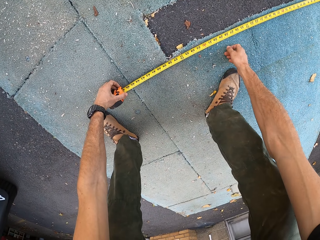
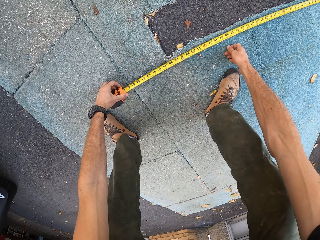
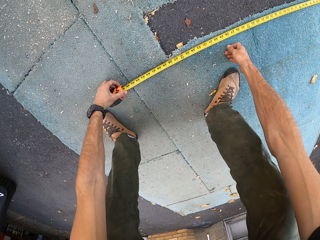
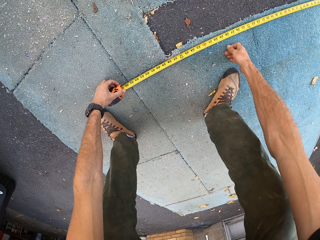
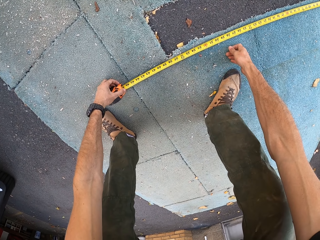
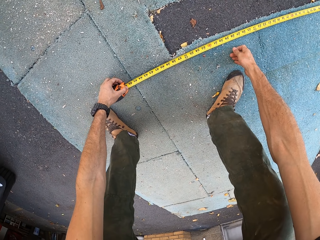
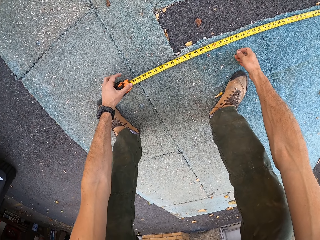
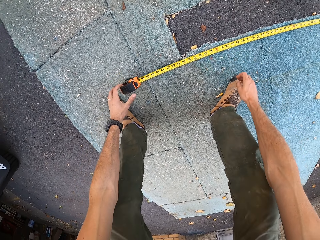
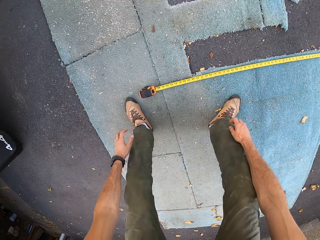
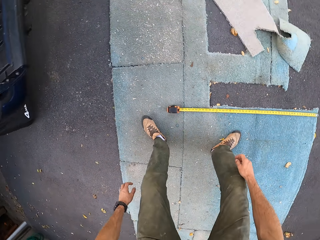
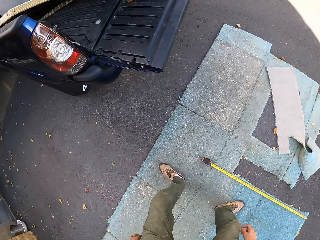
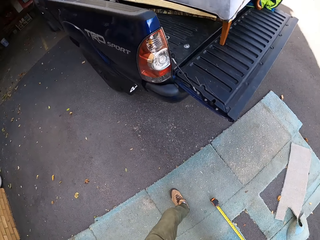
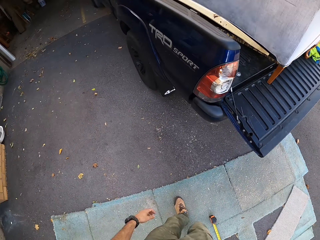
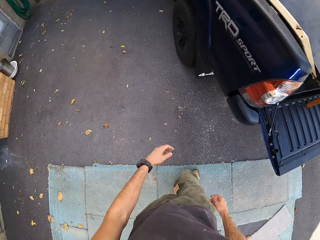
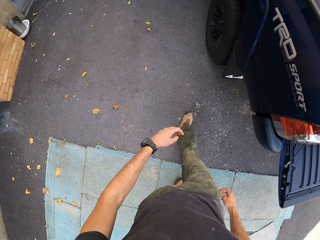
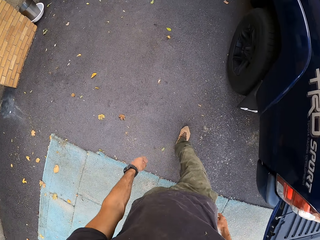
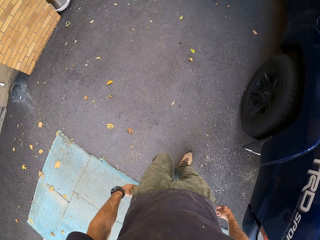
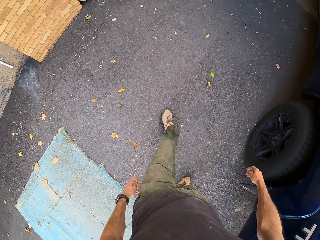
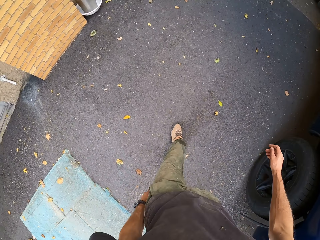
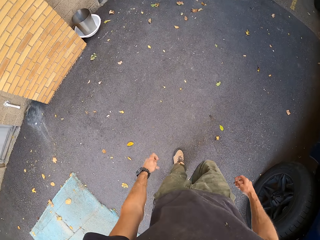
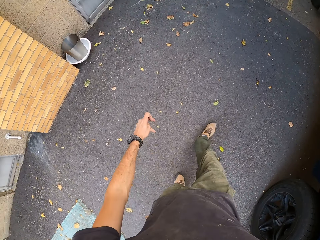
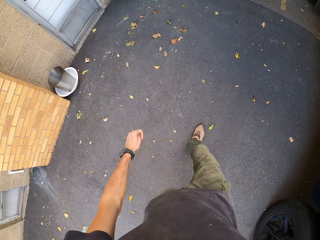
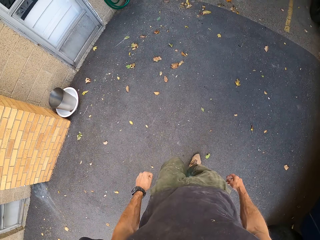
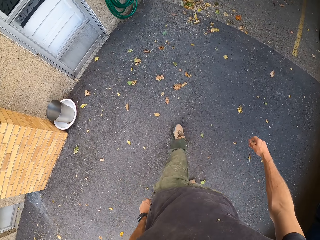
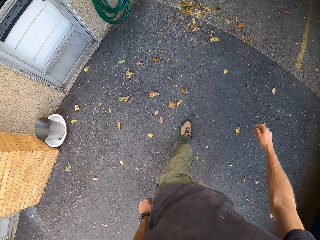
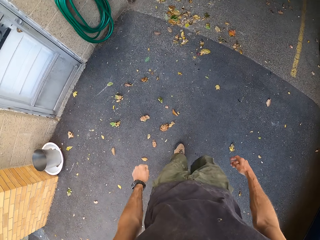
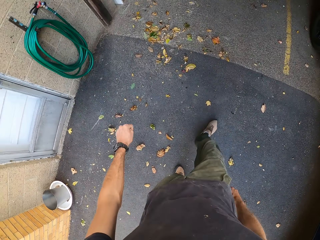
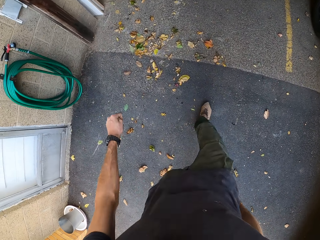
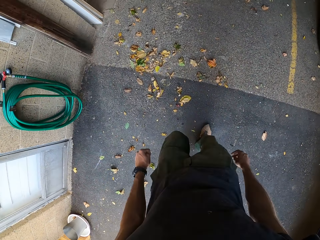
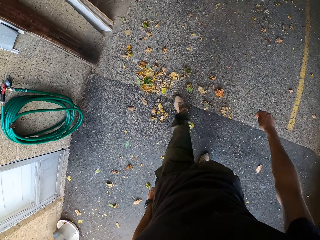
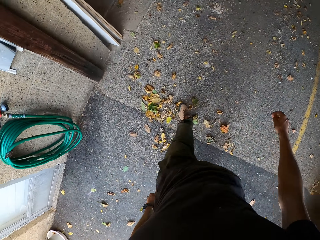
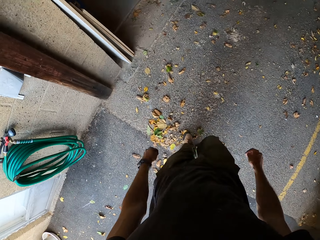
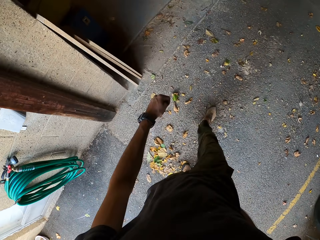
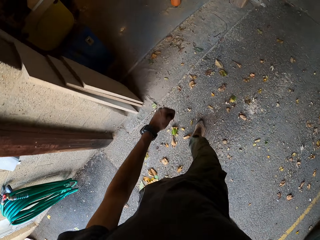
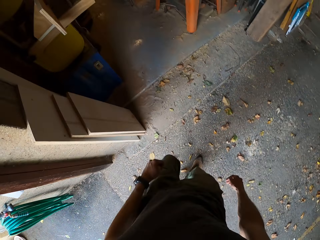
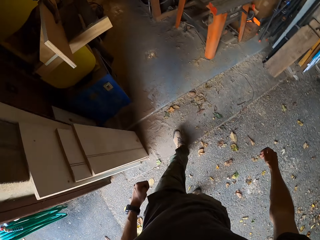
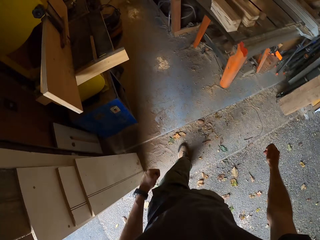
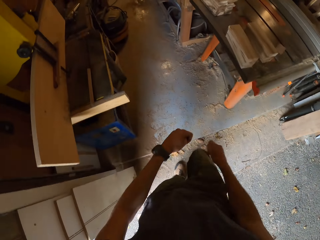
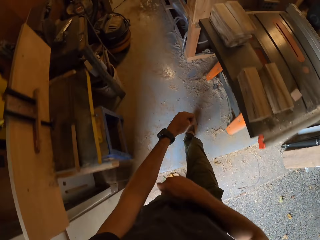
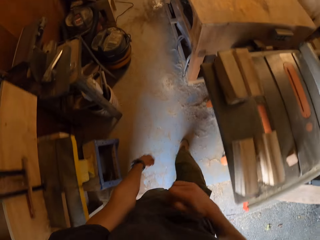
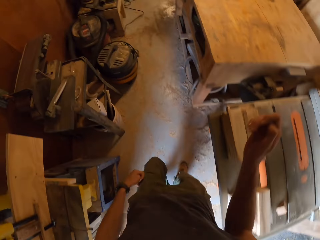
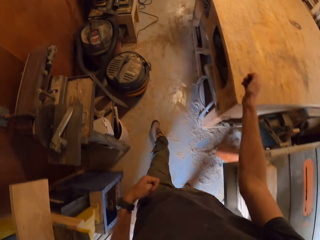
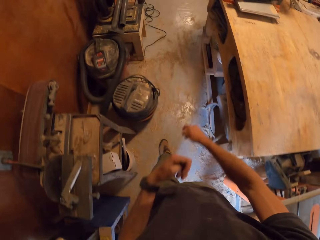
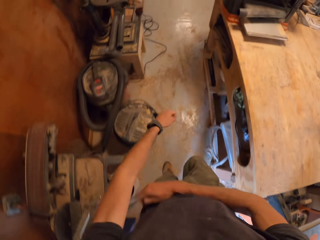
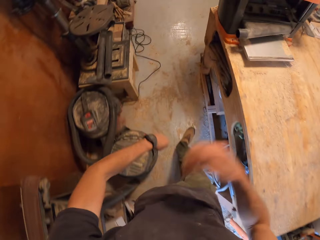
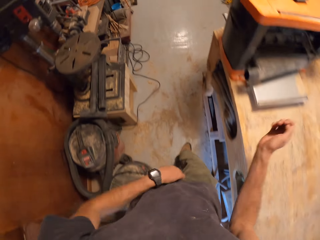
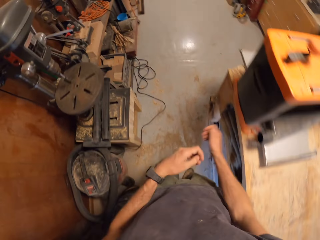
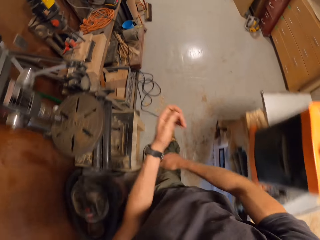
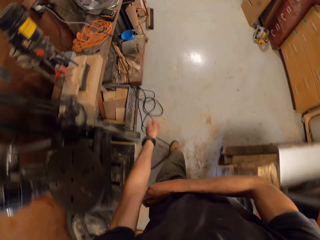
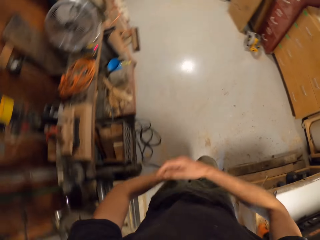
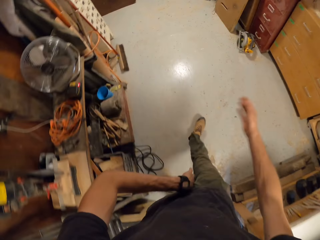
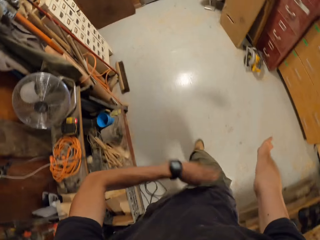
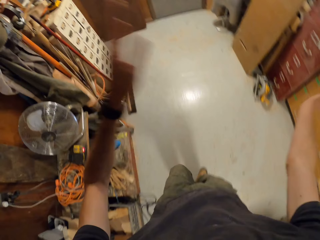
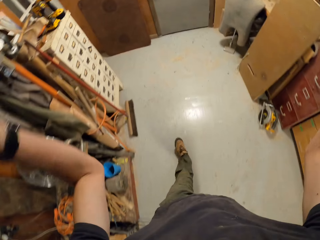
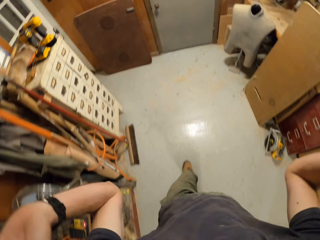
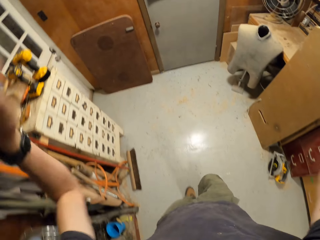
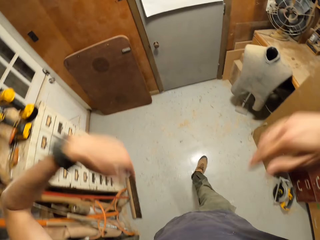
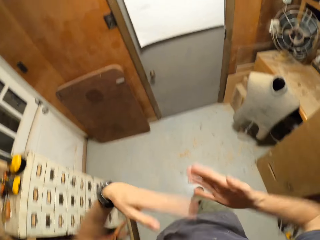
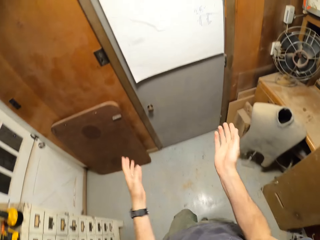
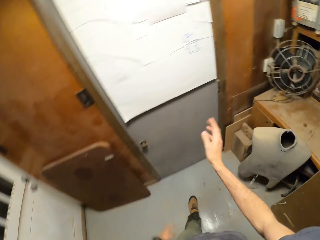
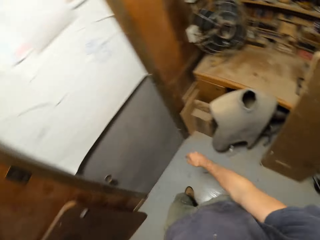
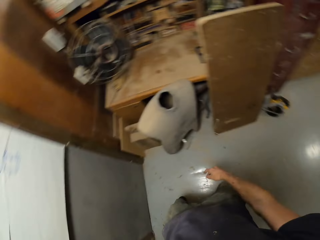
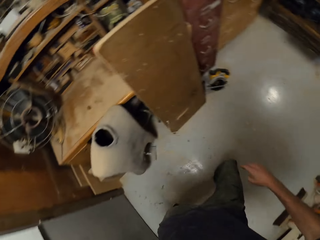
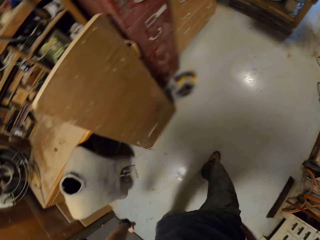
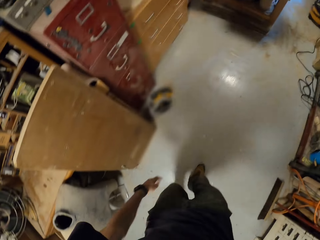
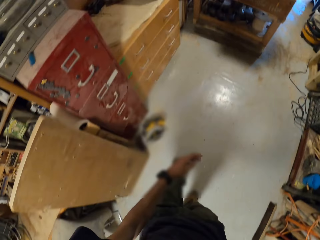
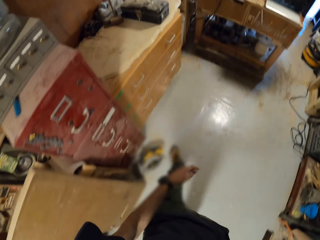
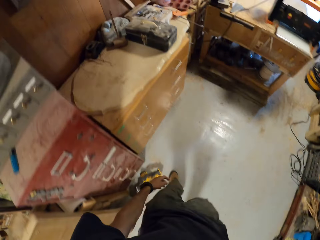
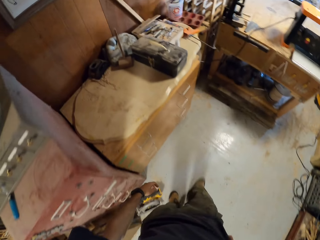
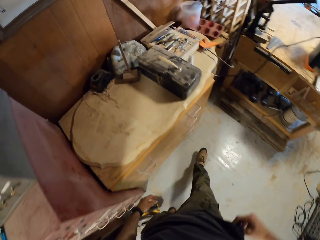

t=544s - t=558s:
The camera wearer turns around. They turn around again. They walk to the shelf in the workshop. They walk around. They walk into the workshop. They walk around, dance around, walk around, and dance around.

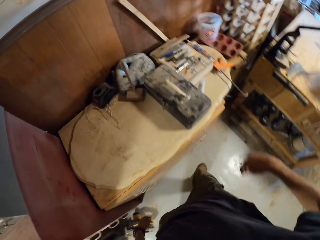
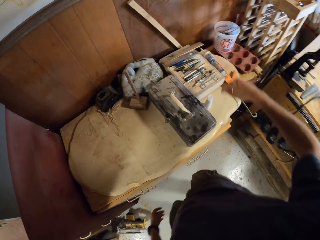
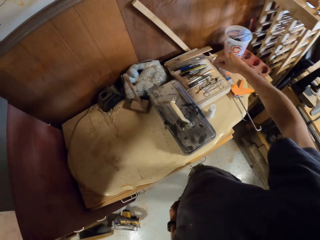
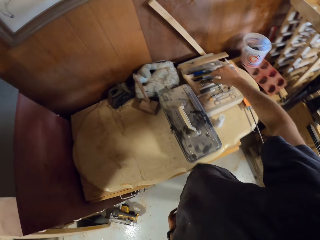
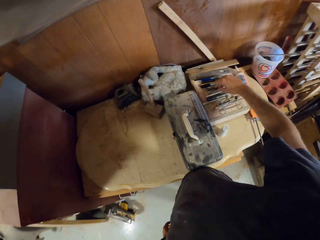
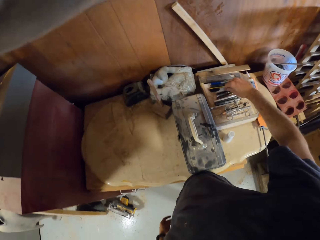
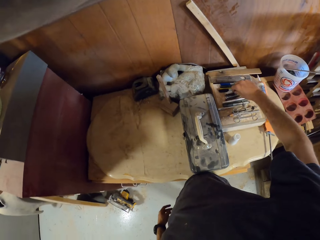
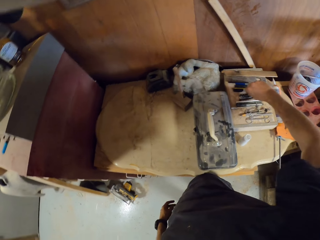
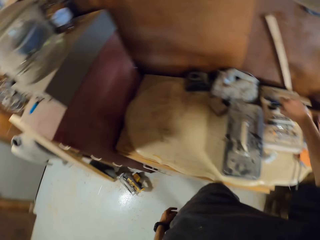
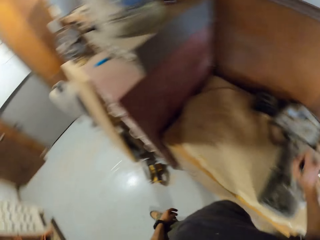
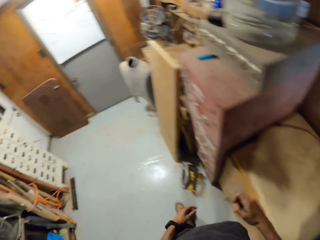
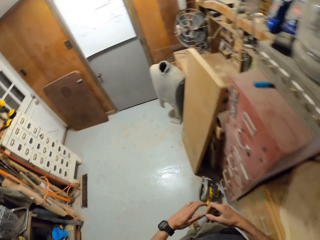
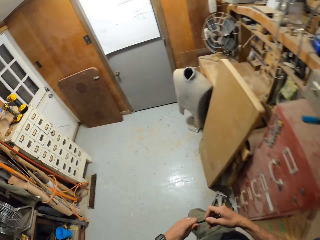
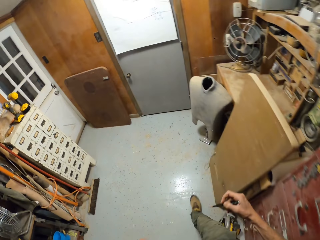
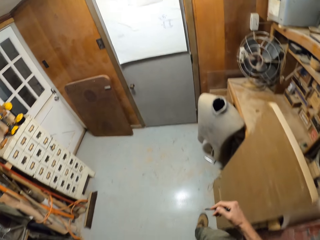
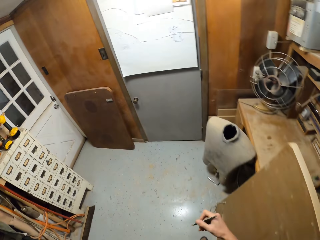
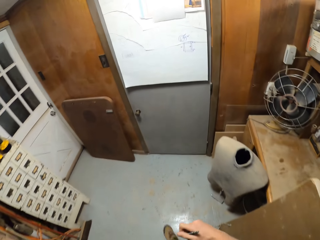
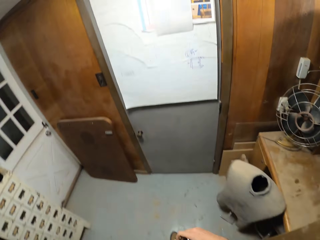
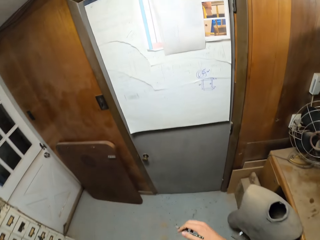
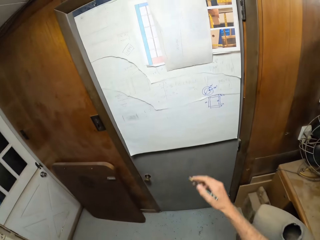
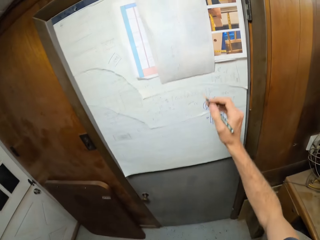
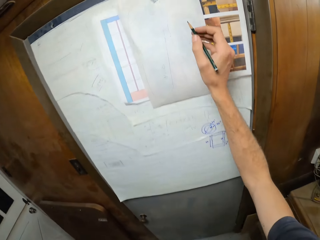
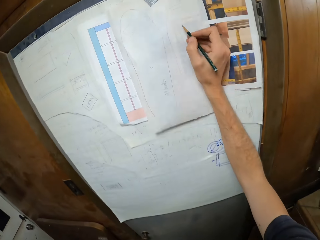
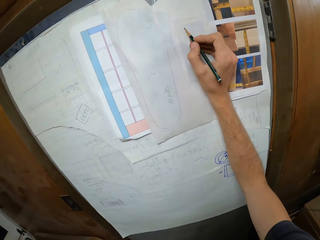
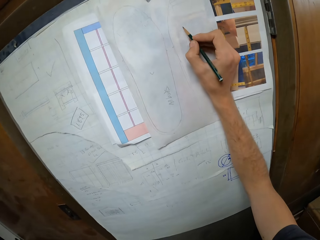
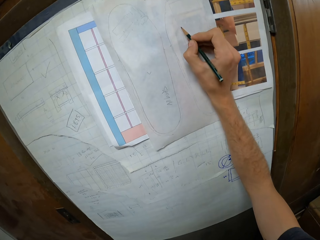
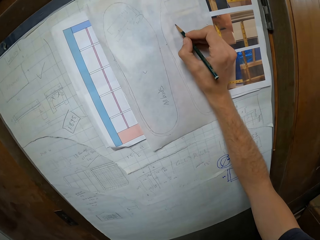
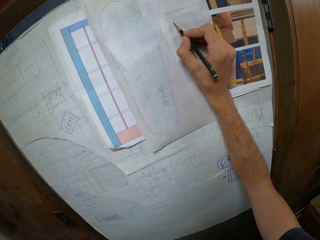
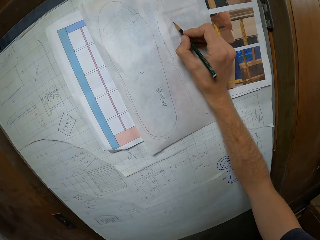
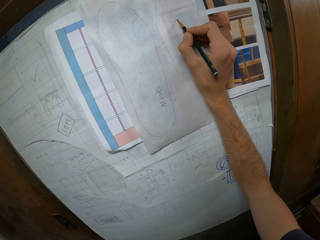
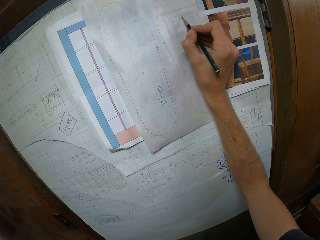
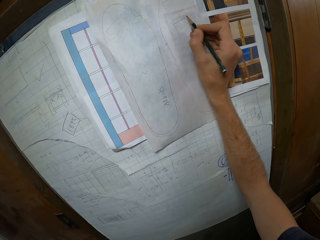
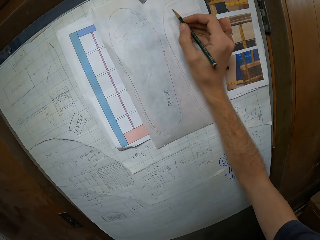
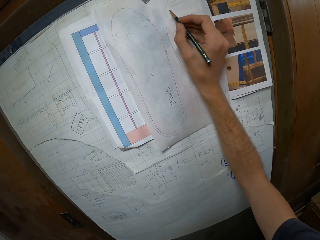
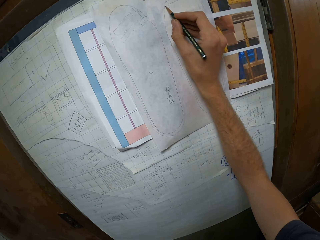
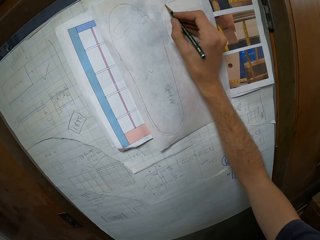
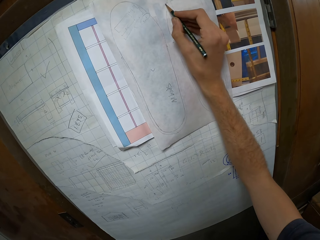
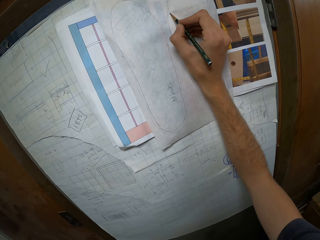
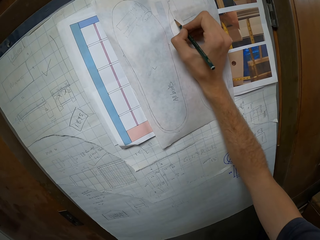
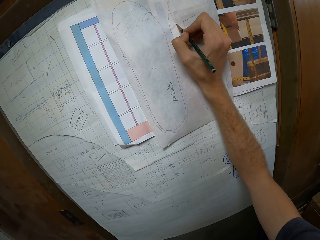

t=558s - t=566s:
The camera wearer takes a pen from a board with the right hand. They take off the lid of the pen with the left hand. They write the measurements on a paper on a door. They draw on the paper.
